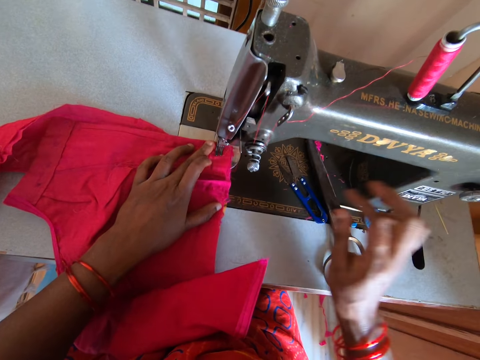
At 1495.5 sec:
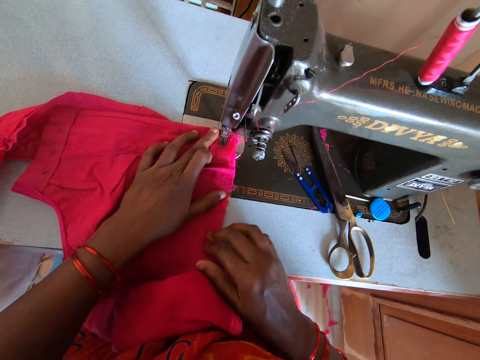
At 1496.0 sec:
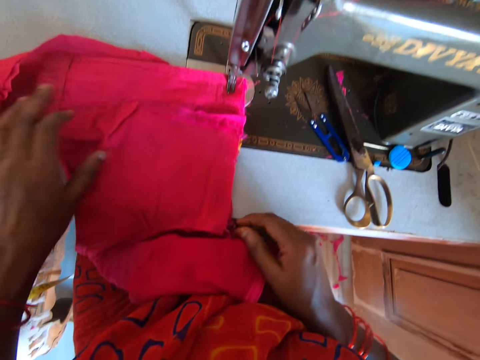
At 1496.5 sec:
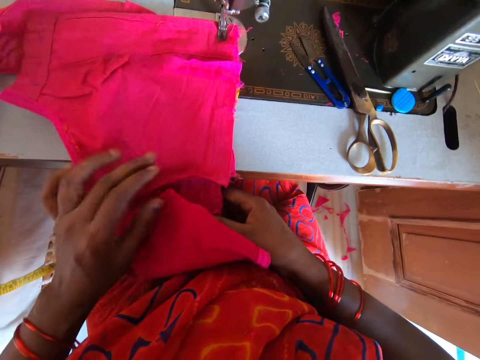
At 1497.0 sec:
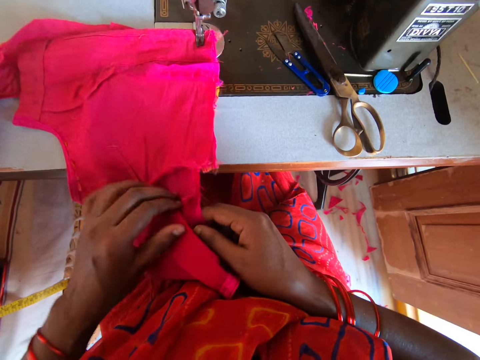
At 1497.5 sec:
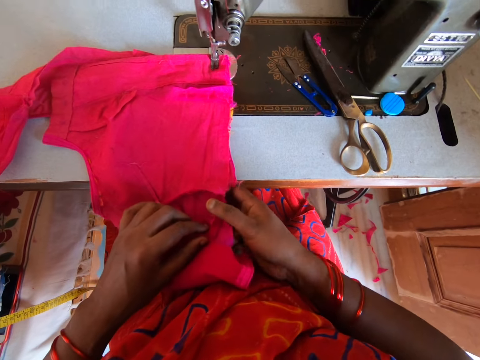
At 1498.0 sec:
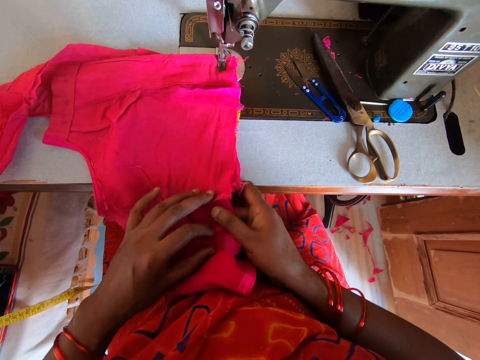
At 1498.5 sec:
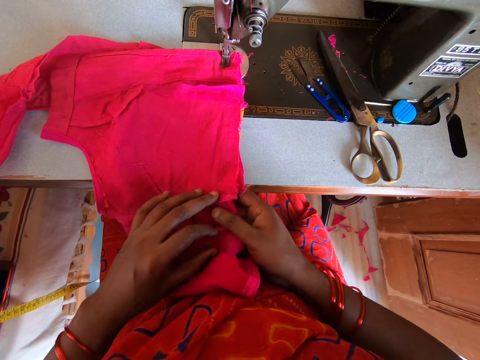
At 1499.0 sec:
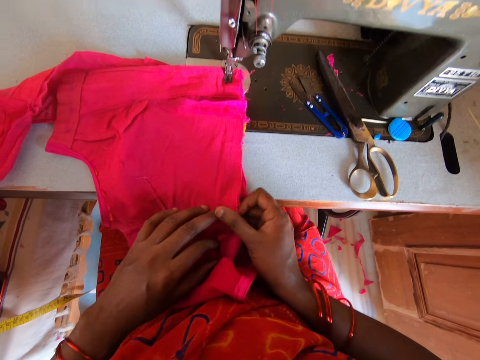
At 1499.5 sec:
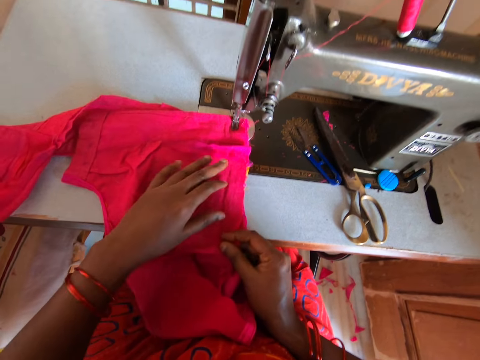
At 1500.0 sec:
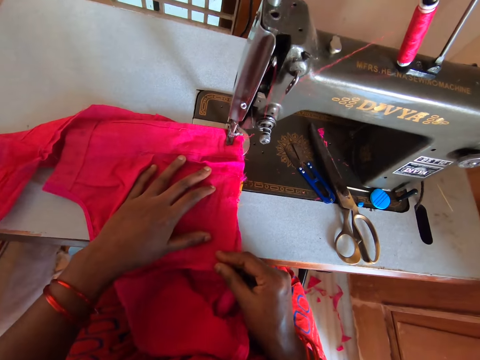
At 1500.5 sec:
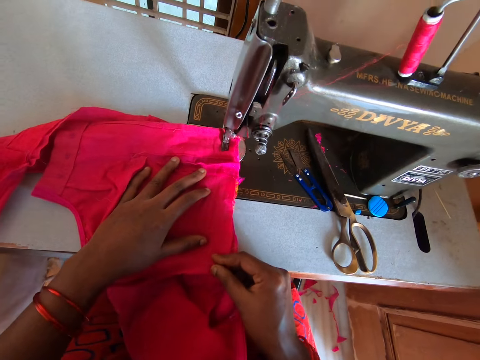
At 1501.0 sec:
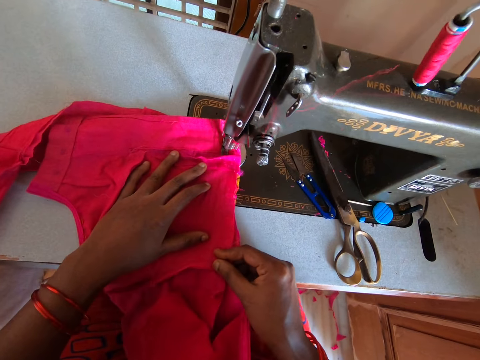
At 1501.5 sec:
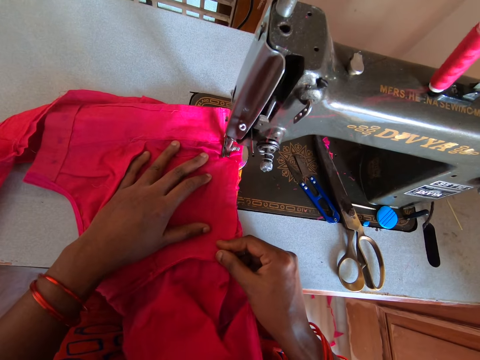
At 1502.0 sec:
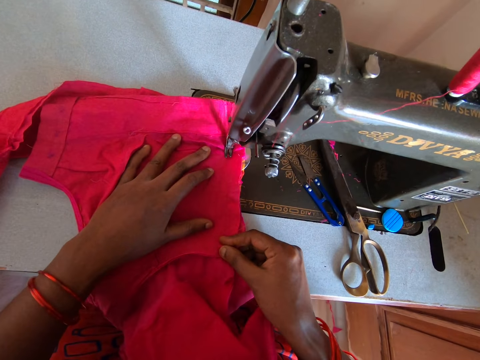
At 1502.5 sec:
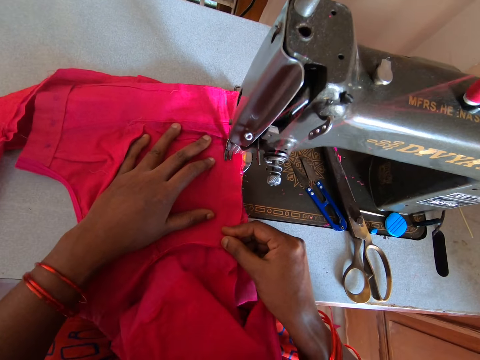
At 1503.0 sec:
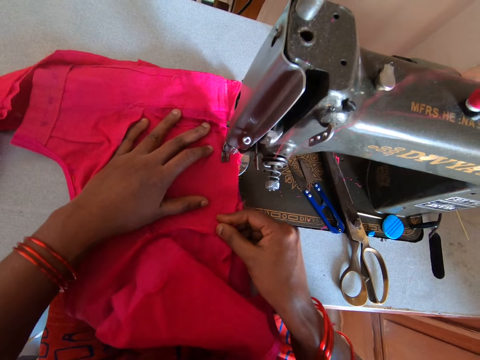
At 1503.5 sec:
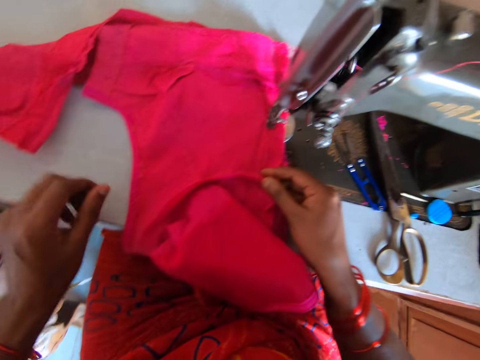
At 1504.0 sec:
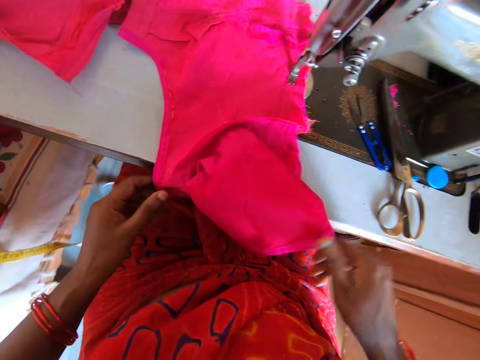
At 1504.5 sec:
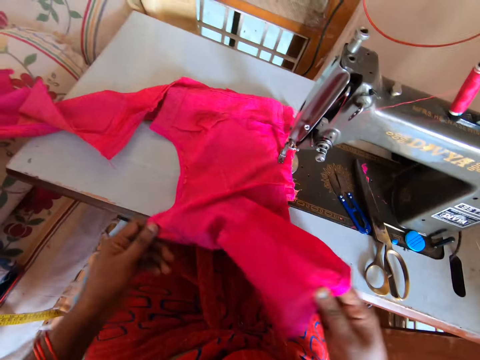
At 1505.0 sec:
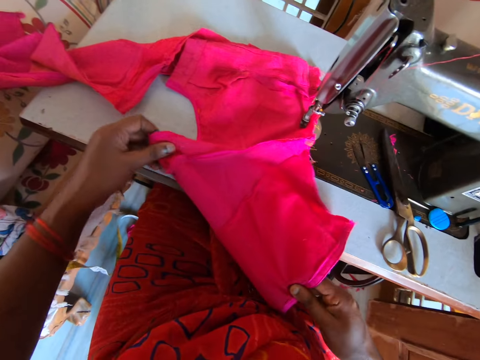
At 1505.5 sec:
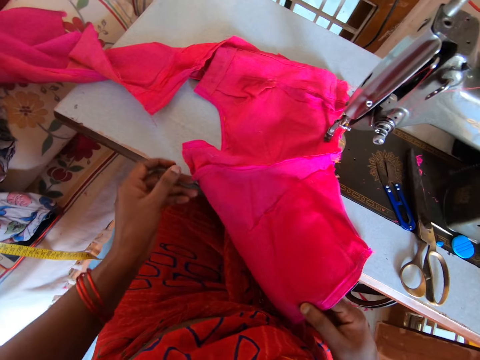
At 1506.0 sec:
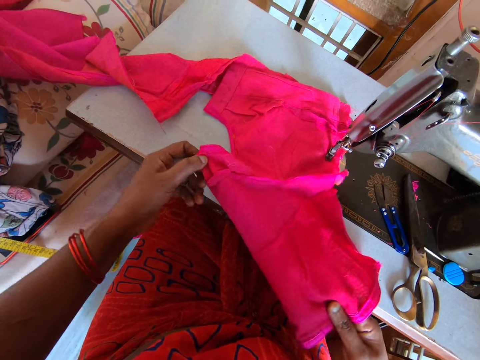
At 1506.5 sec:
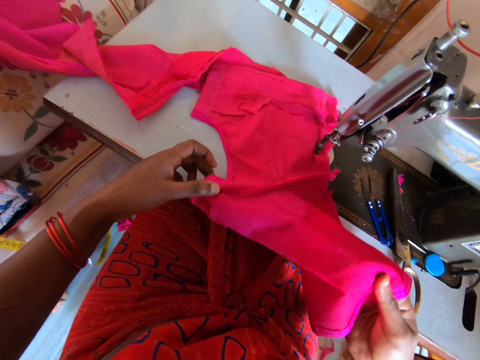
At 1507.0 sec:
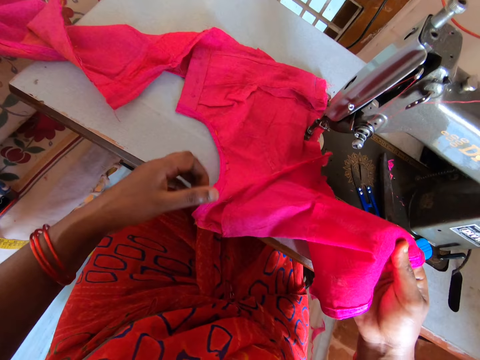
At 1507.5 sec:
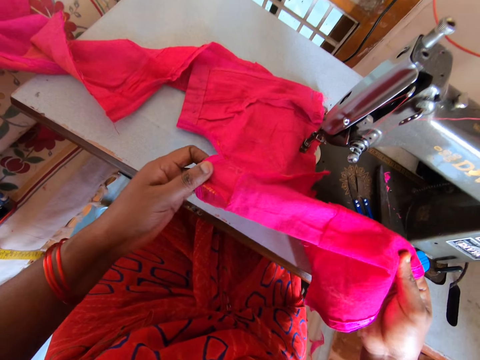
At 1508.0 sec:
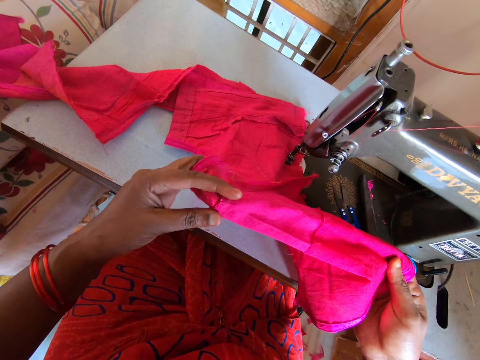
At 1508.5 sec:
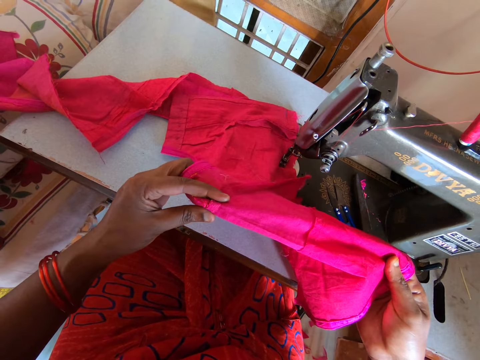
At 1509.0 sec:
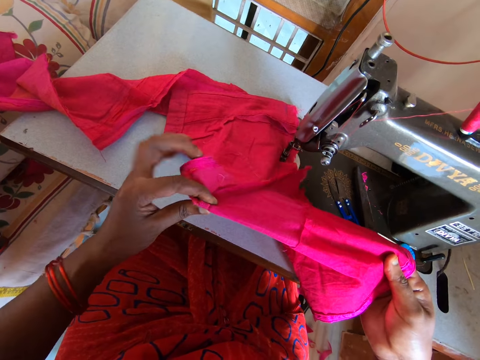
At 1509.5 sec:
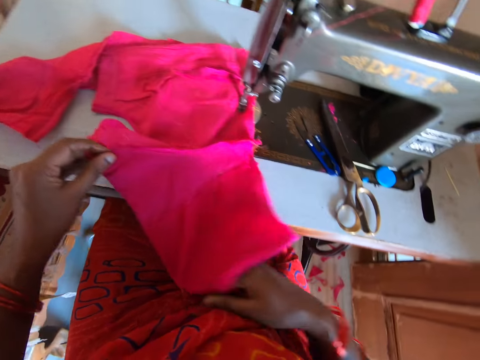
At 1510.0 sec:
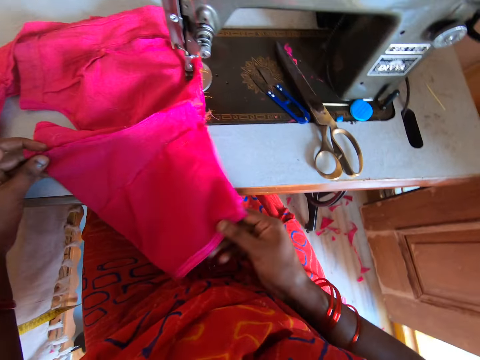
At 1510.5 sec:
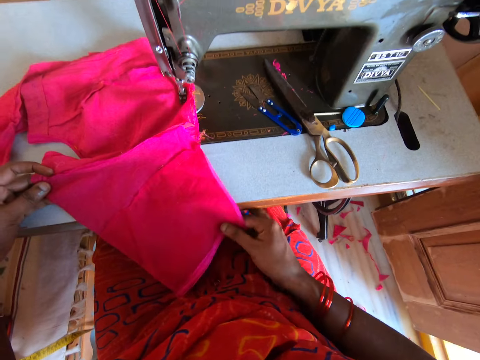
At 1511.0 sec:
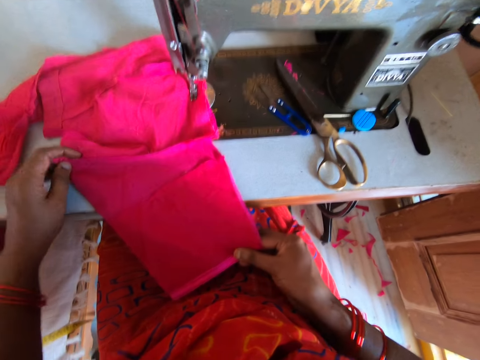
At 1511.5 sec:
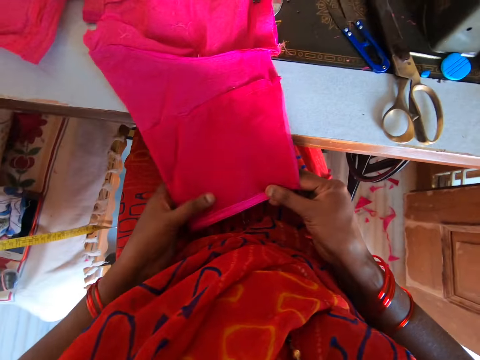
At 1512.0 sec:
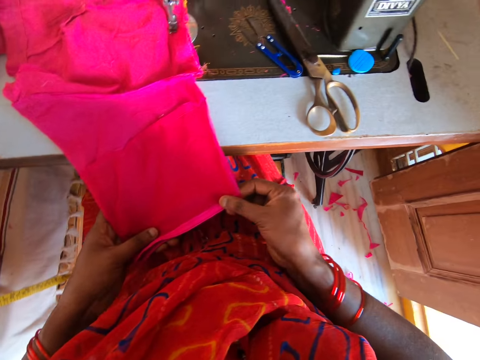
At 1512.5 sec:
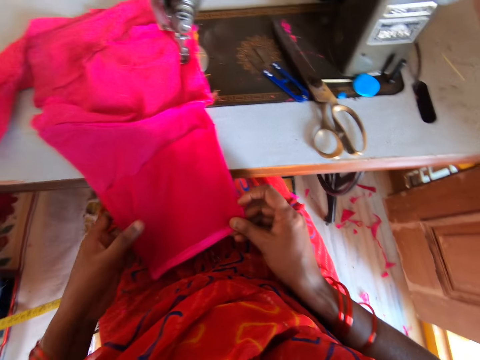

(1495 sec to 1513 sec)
The camera wearer adjusts the cloth. They pull the cloth. They sew the cloth on a sewing machine. They stretch the cloth. They fold the cloth. They fold the cloth again.

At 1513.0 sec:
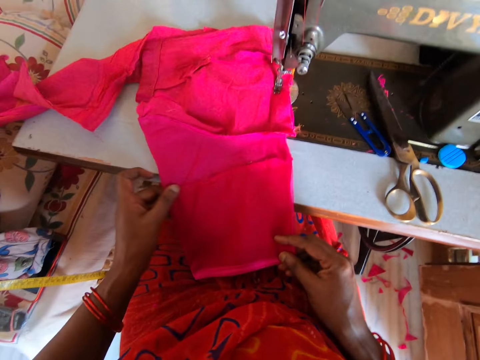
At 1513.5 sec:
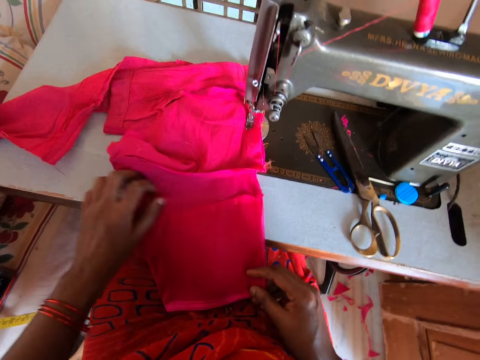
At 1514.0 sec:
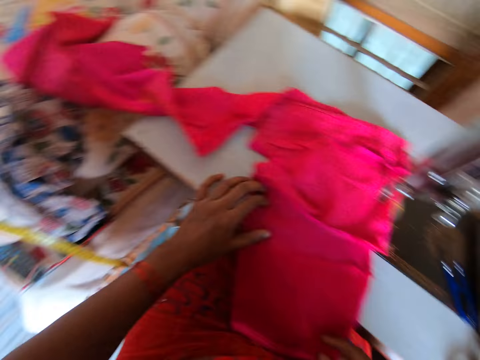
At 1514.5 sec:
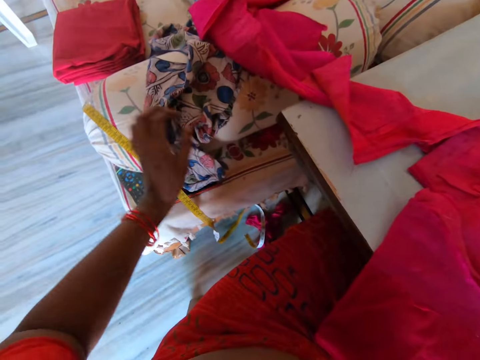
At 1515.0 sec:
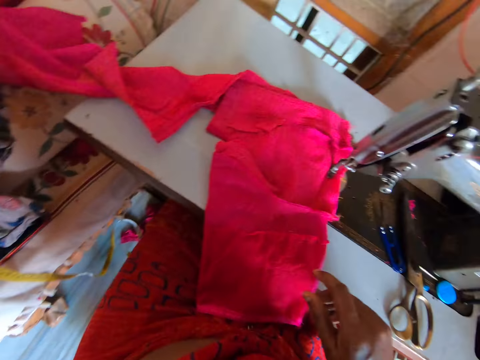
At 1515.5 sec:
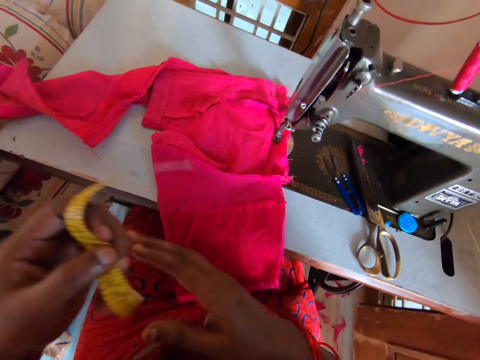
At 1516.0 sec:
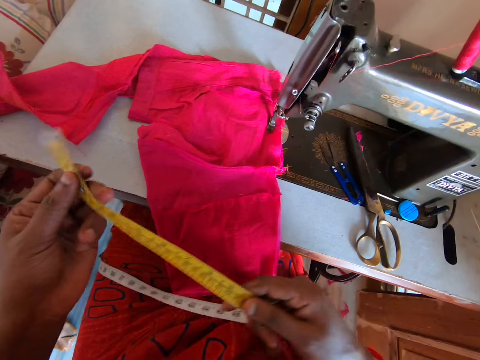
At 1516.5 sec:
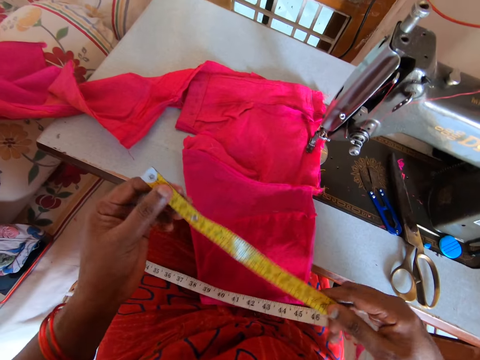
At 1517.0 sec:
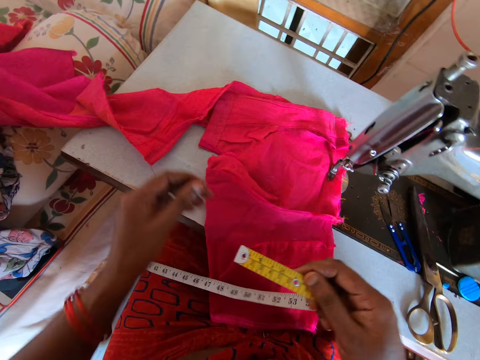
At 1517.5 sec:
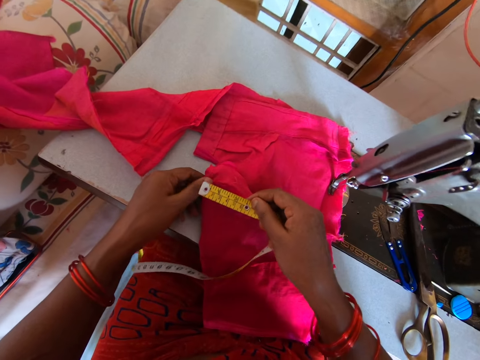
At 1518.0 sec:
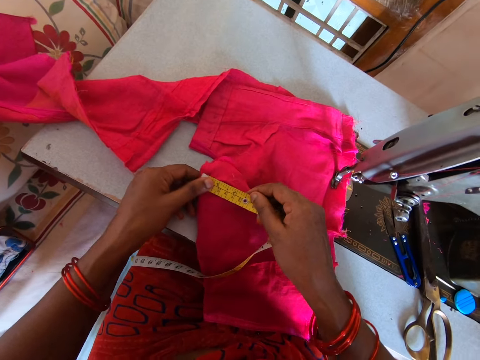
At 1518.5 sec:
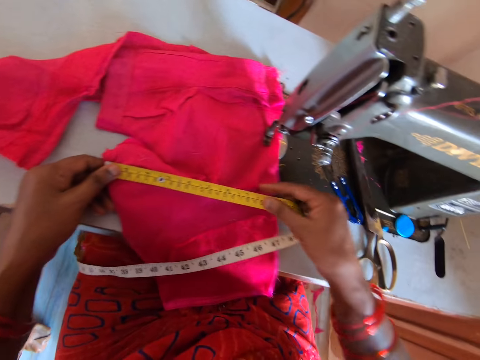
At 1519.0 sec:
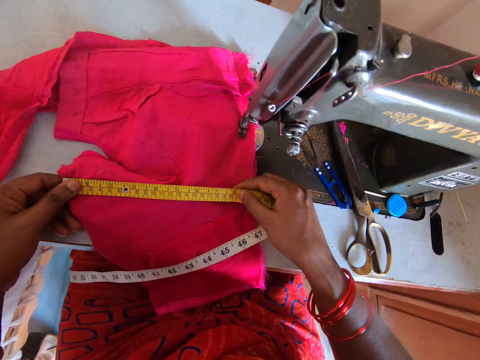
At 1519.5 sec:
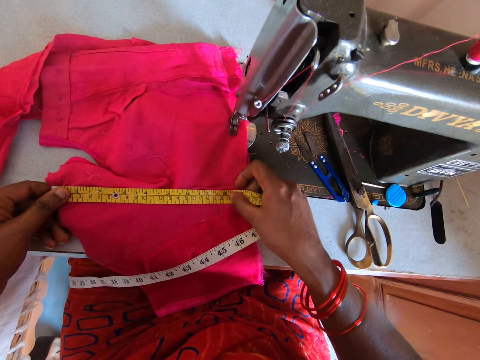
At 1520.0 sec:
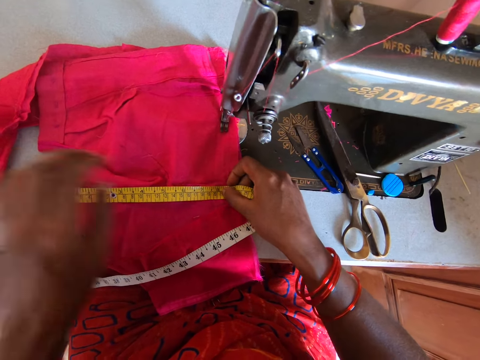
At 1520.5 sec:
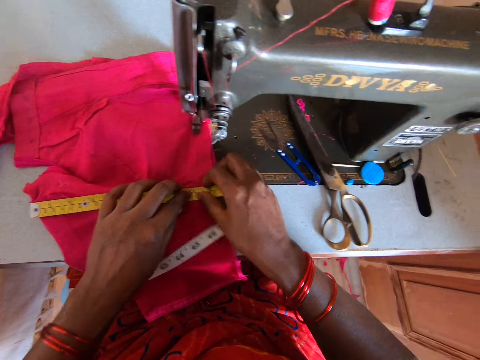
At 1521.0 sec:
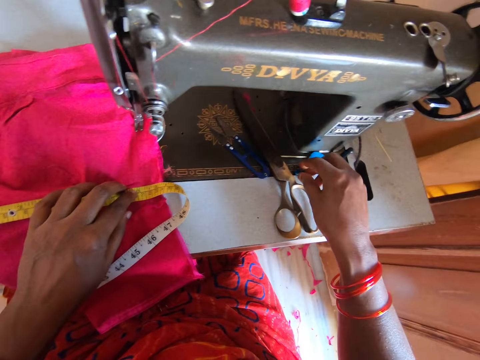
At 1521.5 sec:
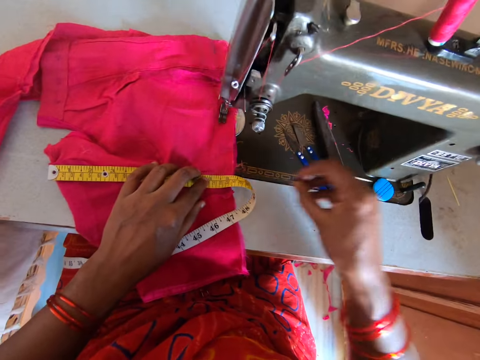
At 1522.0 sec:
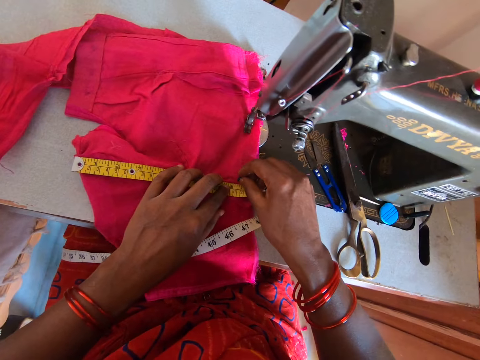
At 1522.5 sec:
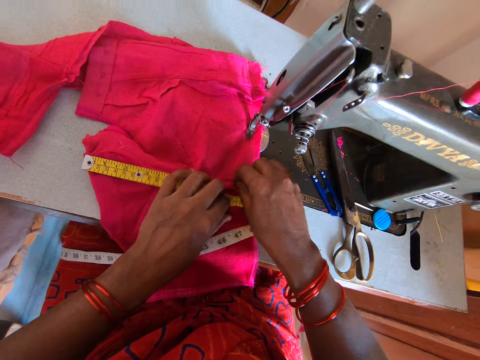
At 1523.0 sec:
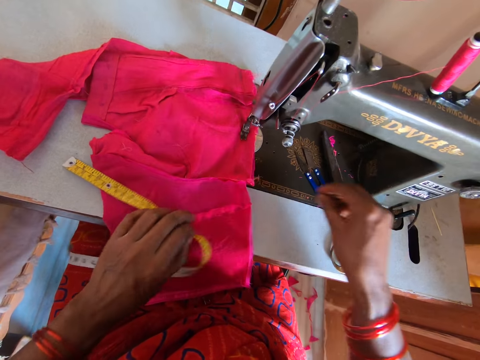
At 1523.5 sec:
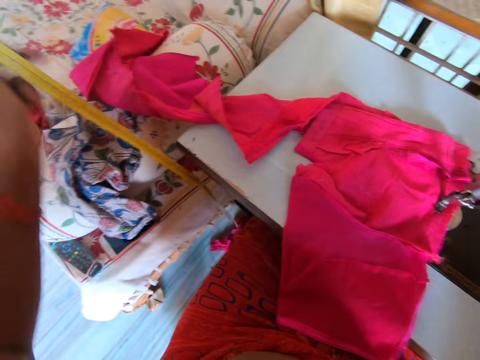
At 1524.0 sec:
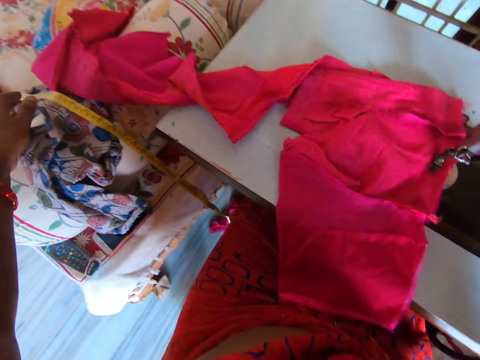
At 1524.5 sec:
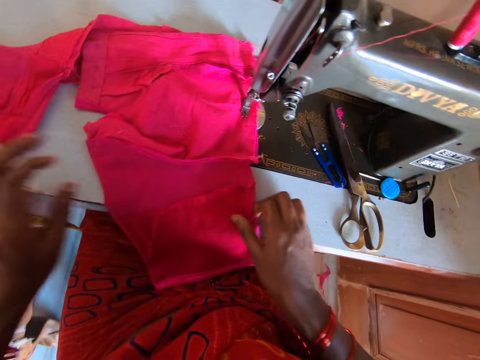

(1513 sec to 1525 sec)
The camera wearer picks up the tape measure from the bed. They pull the tape measure. They measure the cloth with the tape measure. They pick up the cloth marker chalk on the sewing machine. They mark the cloth with the cloth marker chalk. They put the tape measure on the bed or the sofa's arm.
